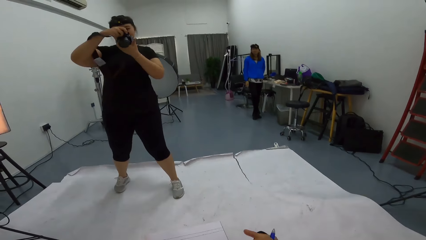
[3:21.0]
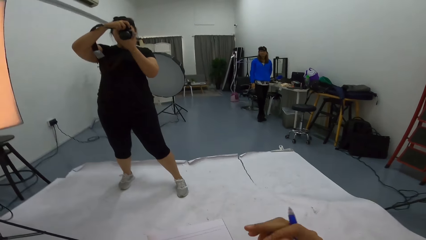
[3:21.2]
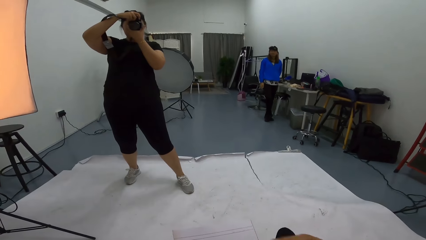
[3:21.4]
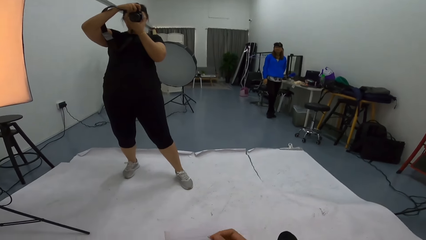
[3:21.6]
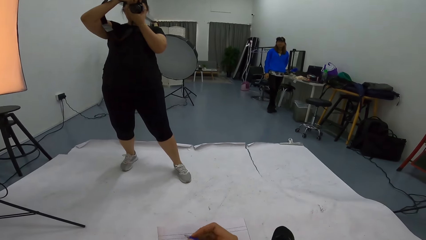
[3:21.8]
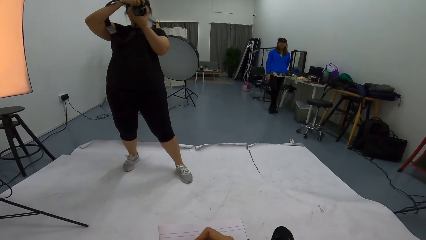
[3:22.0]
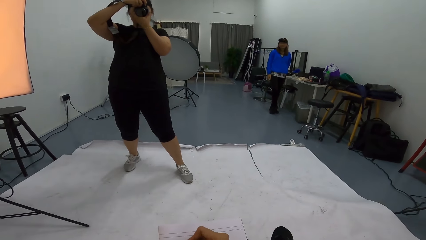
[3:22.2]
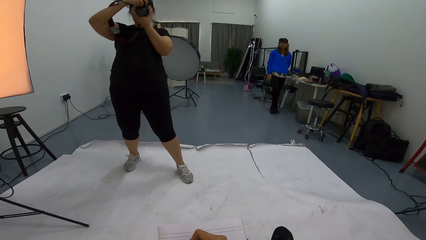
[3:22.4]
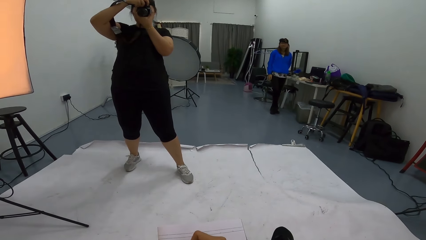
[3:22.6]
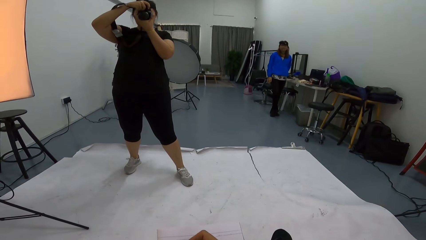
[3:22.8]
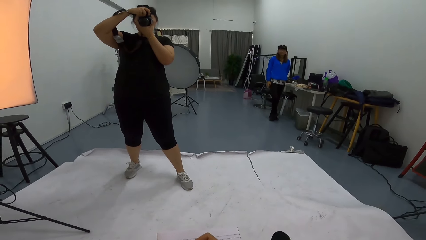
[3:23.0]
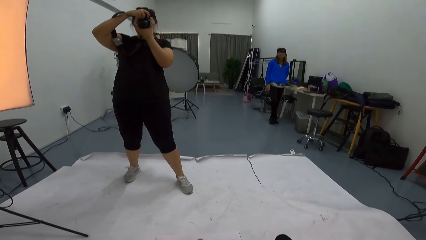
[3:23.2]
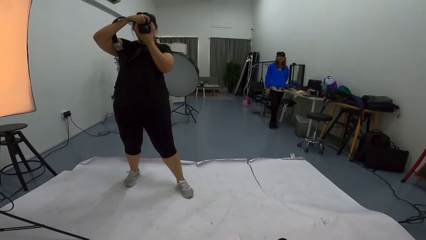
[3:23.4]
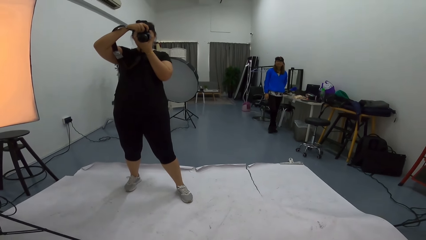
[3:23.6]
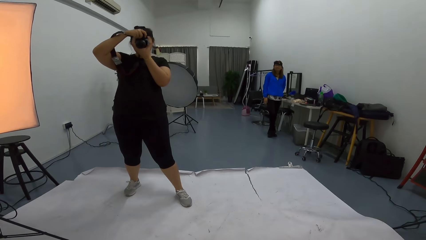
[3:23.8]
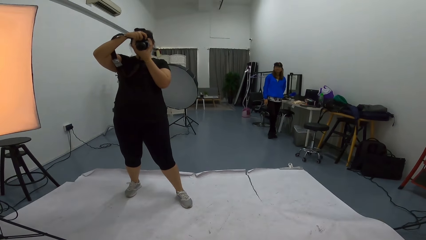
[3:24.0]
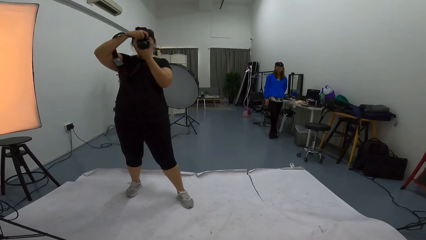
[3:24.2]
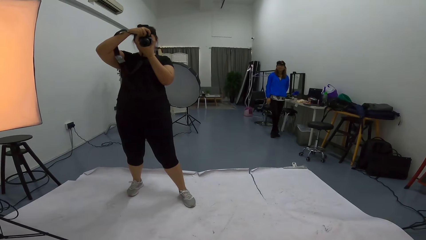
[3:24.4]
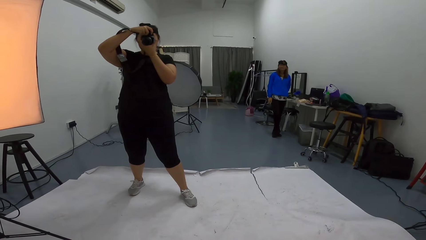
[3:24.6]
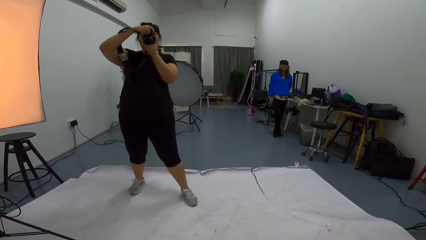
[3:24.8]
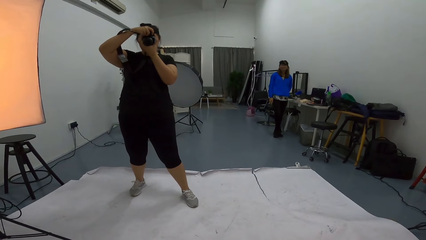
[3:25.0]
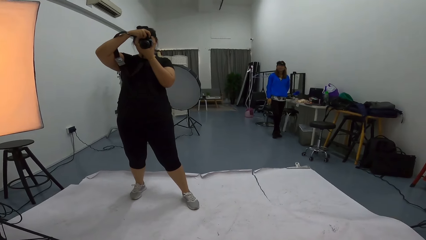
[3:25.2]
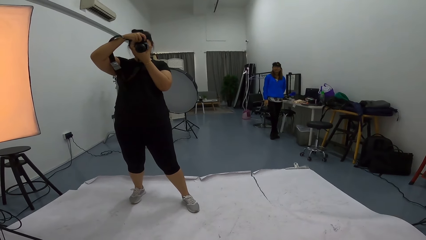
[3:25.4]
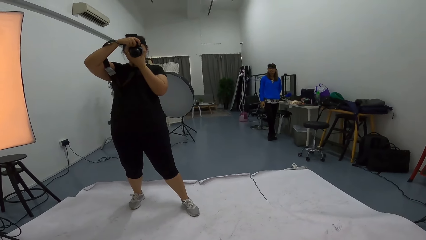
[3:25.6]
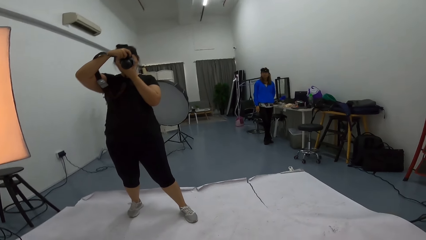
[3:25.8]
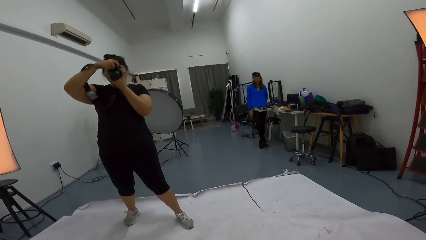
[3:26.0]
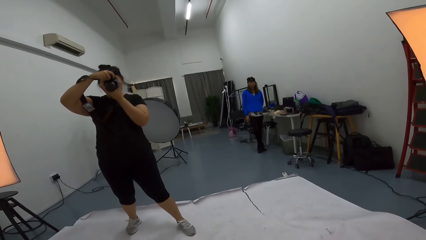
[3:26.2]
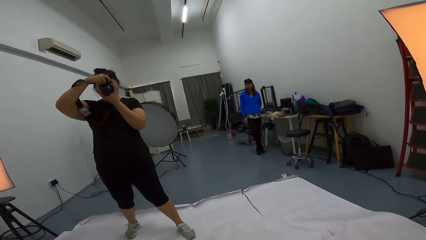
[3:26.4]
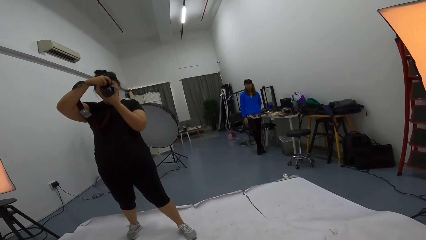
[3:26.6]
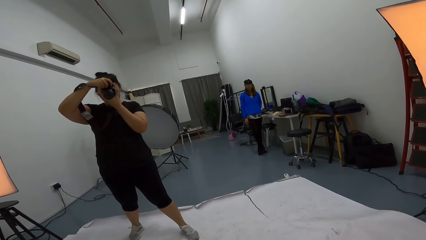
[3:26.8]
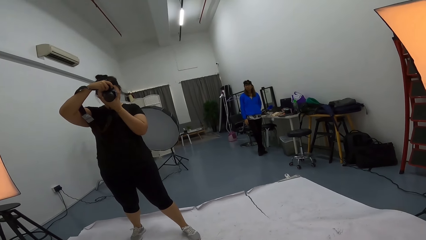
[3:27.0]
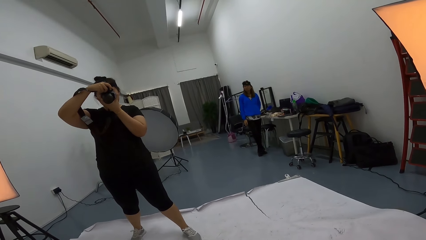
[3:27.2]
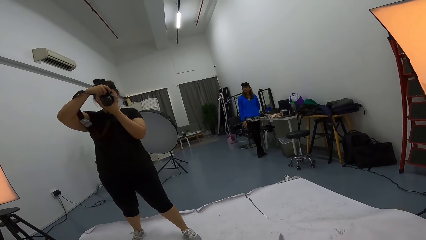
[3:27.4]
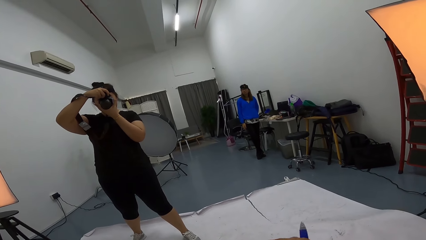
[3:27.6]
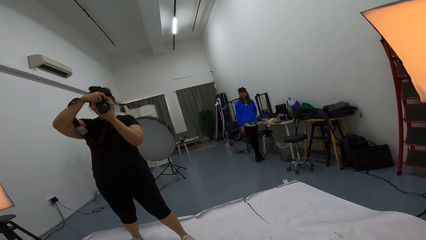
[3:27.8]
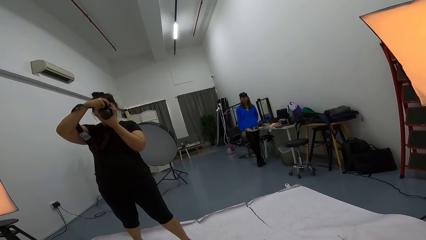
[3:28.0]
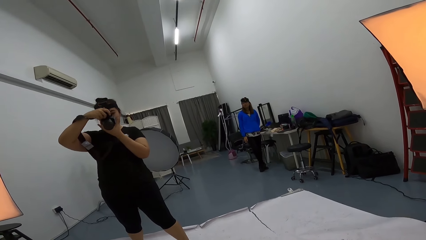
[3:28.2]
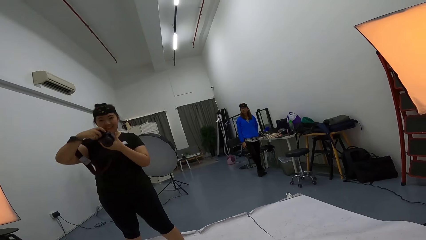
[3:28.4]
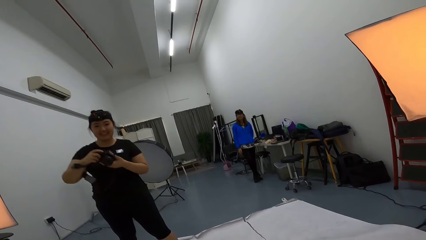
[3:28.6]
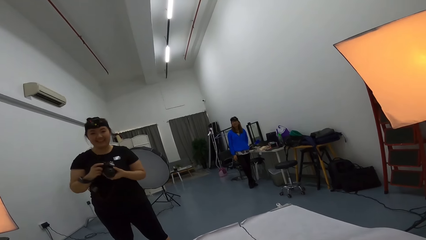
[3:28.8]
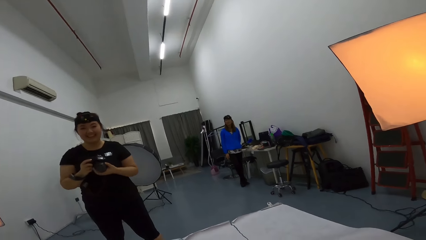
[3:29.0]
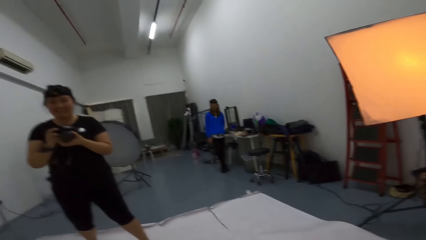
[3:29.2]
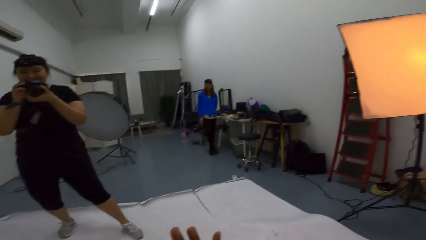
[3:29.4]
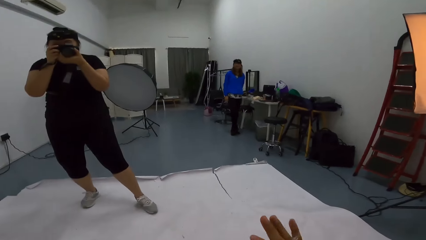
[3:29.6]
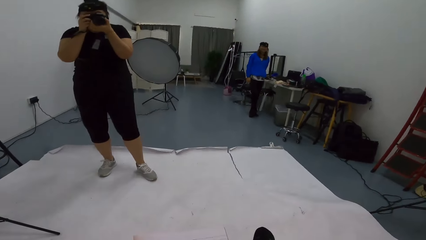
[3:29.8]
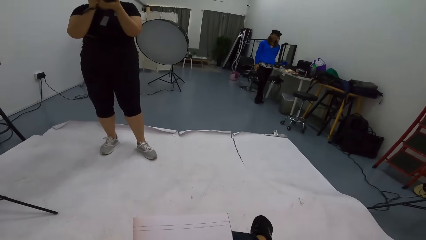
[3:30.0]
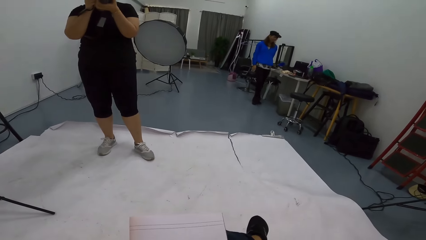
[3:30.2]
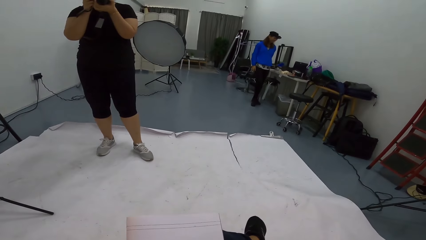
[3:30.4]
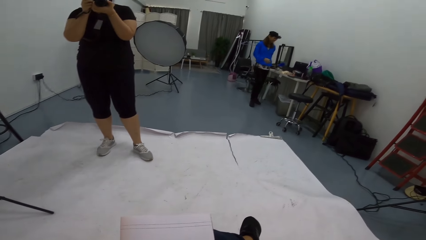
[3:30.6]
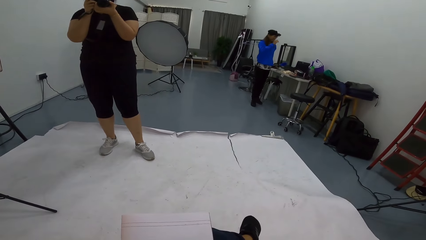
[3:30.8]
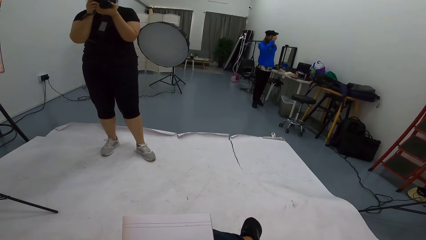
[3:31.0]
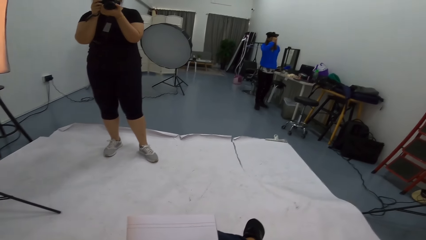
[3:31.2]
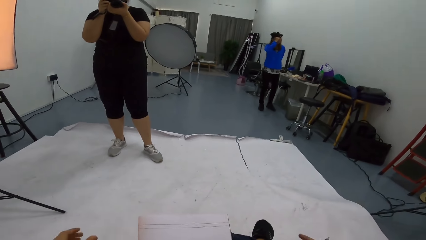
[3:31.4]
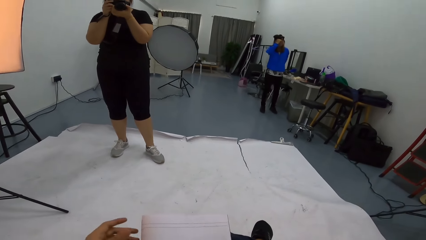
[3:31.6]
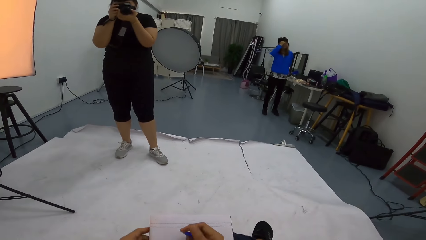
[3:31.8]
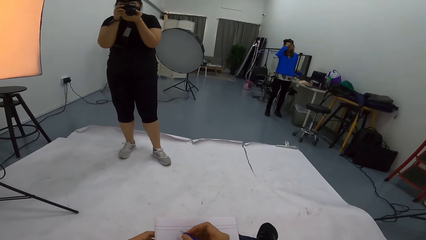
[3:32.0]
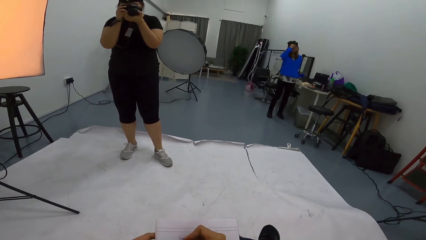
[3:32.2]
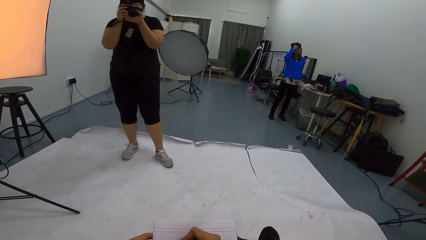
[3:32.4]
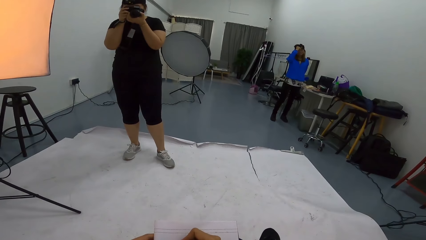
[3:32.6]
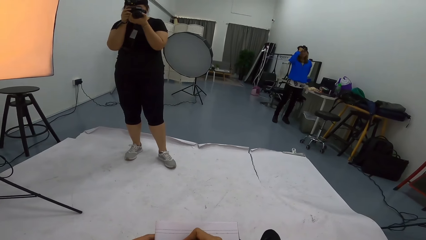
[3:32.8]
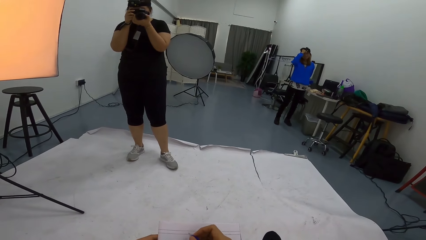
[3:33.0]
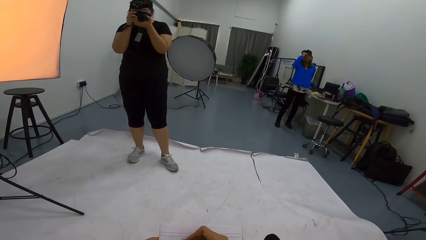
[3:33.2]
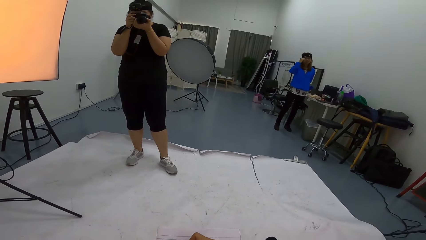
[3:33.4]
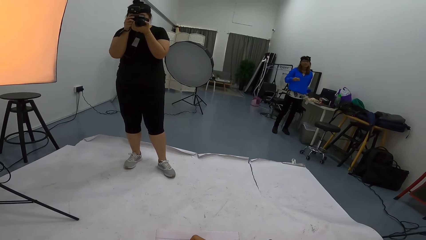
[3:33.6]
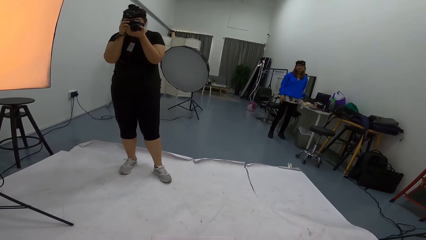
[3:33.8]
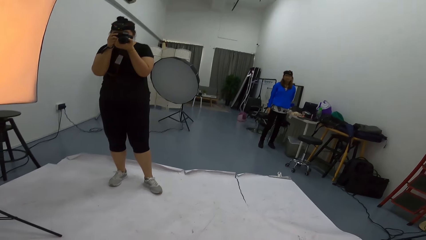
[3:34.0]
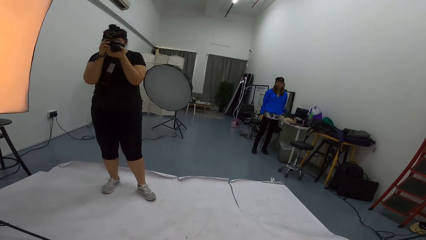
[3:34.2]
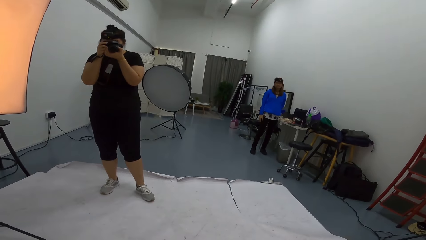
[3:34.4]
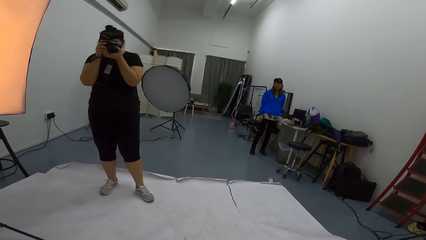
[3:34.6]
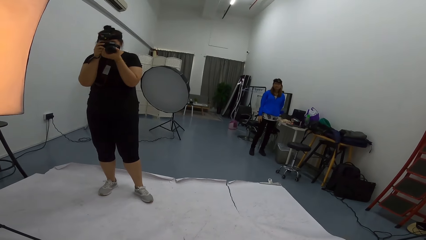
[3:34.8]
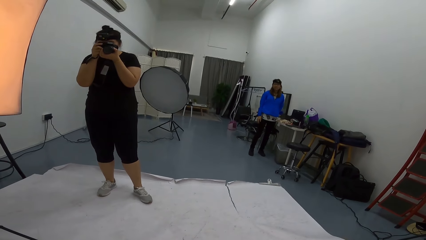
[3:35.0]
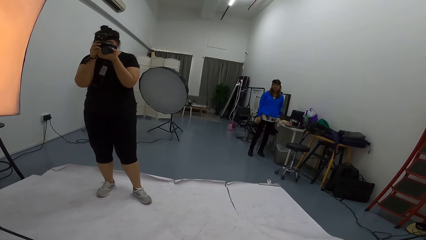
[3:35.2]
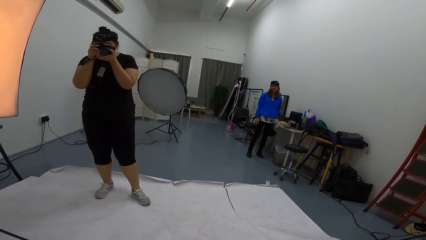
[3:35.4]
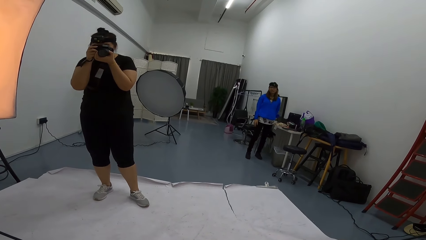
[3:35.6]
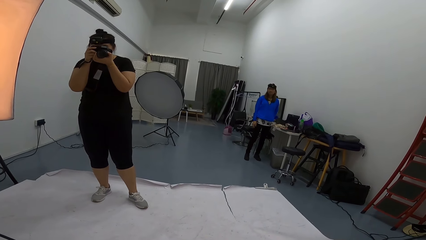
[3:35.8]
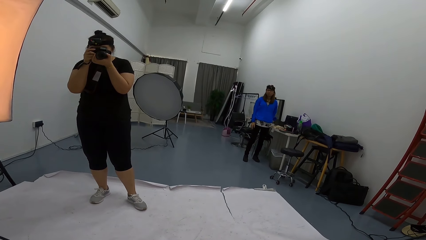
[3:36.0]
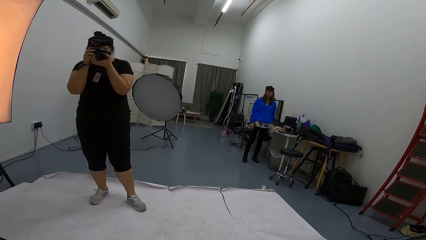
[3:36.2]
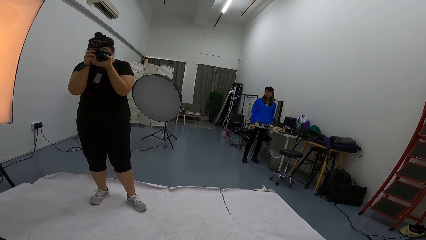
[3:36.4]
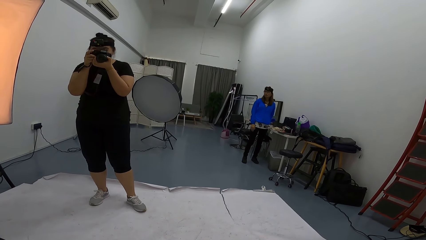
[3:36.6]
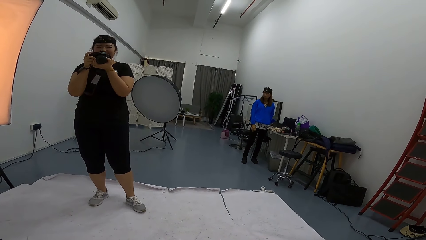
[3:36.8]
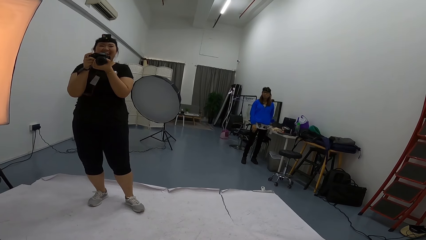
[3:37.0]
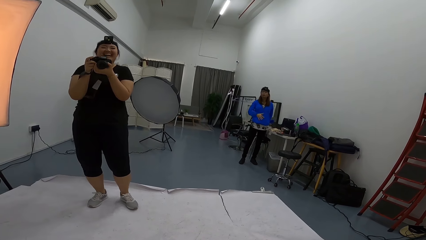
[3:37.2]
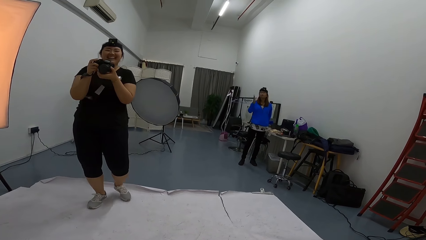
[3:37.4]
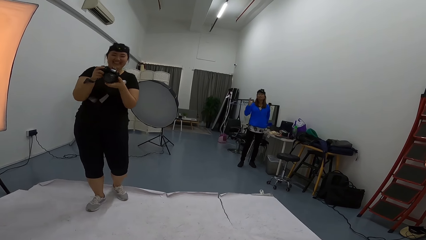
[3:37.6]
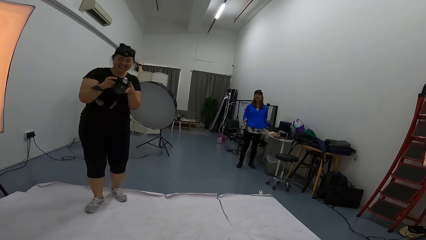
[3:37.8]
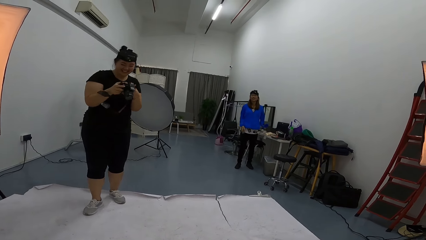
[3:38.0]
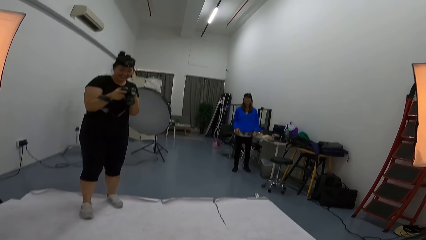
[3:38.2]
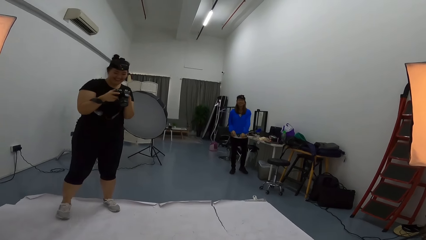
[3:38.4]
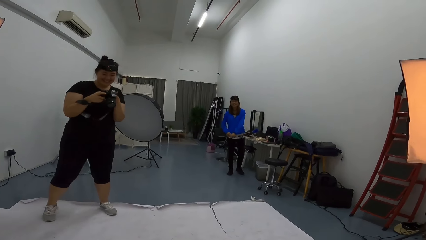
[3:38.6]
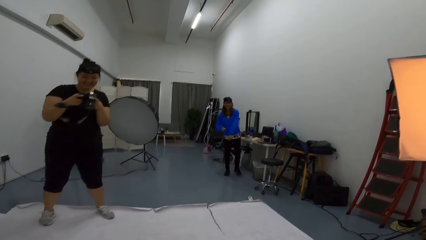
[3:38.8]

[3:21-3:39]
A lady photographs the camera wearer with a camera. The camera wearer writes on a book. They interact with the lady. A person touches her head. The camera wearer writes on the book. They interact with the lady. The person lifts her hand.
